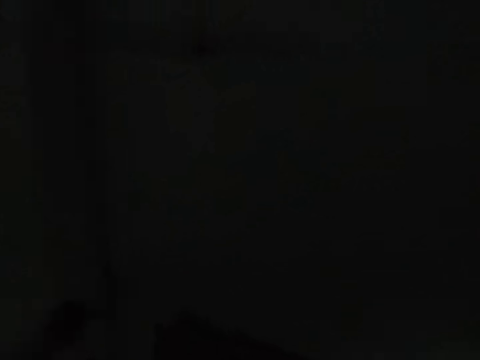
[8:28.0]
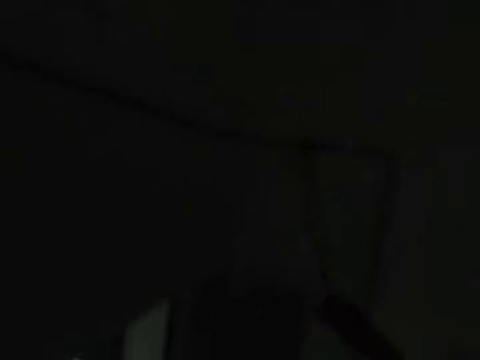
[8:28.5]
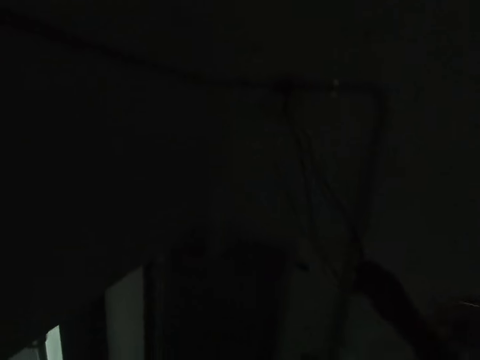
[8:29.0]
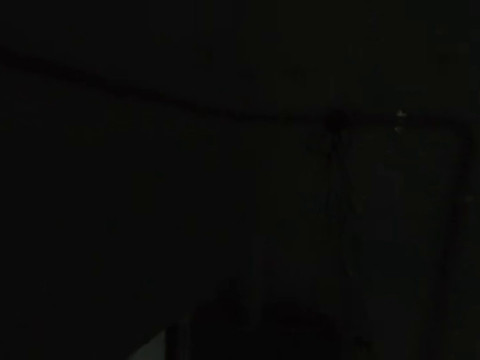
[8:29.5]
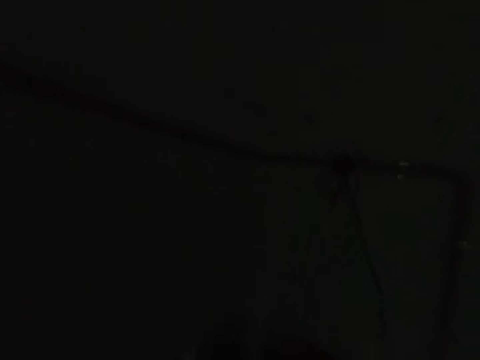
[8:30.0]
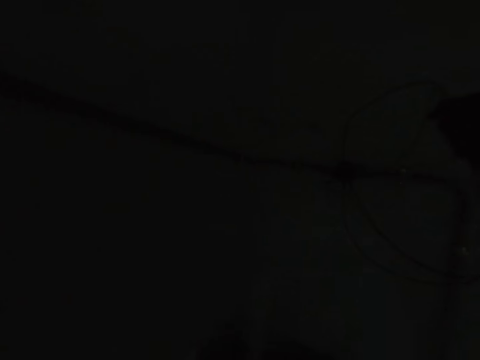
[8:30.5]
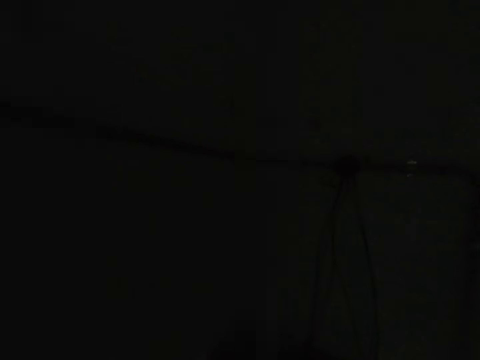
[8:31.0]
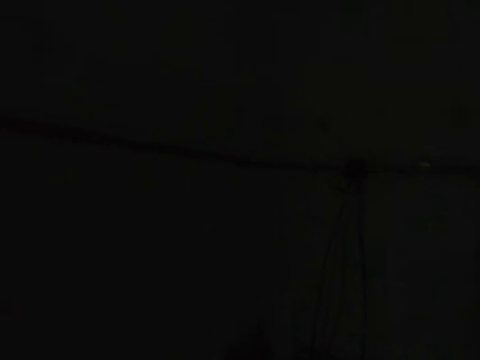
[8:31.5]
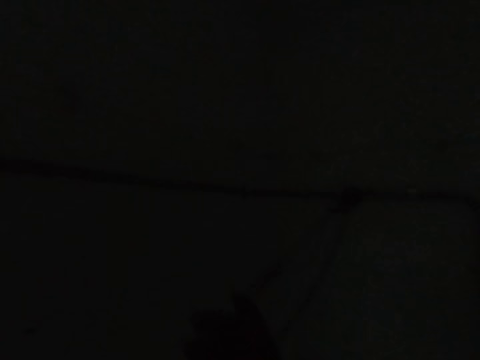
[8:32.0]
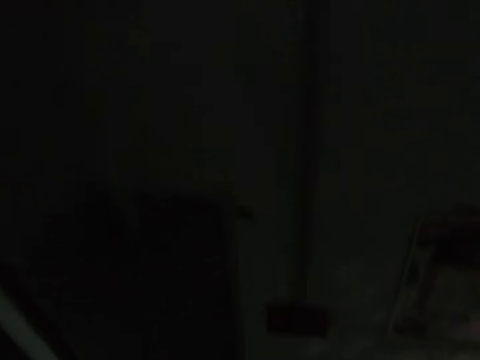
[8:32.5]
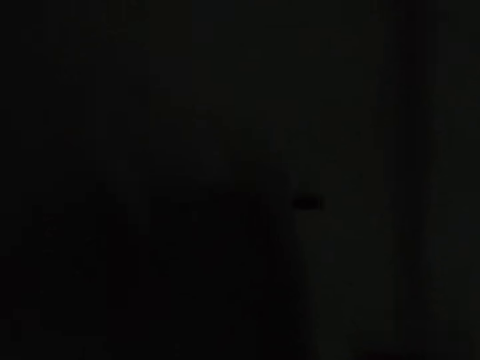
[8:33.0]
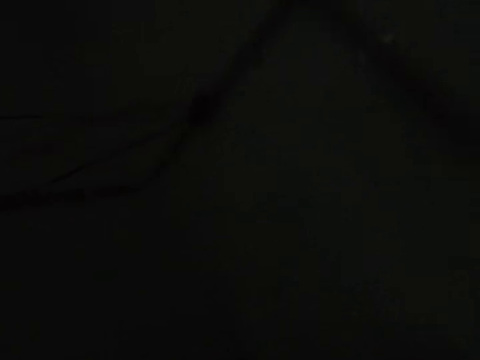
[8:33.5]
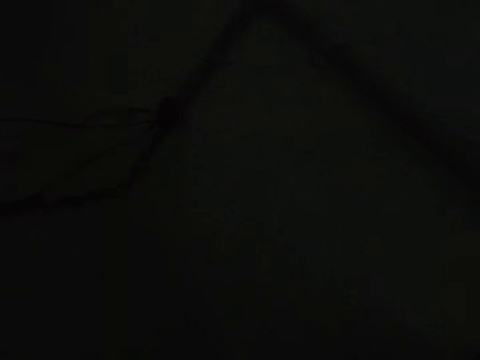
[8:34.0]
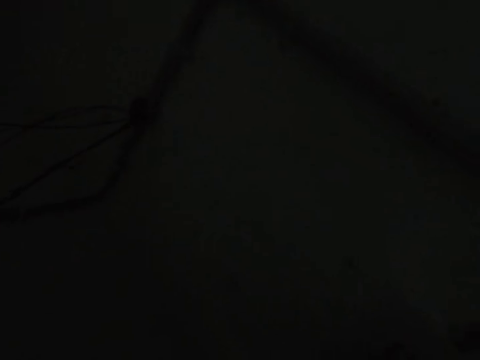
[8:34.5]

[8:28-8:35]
The camera wearer holds the cable. They fix the cable.

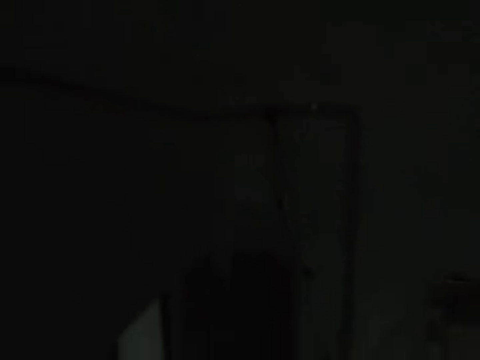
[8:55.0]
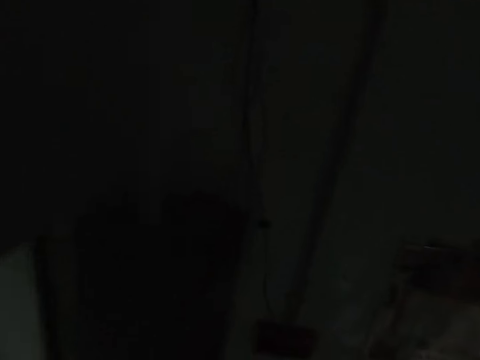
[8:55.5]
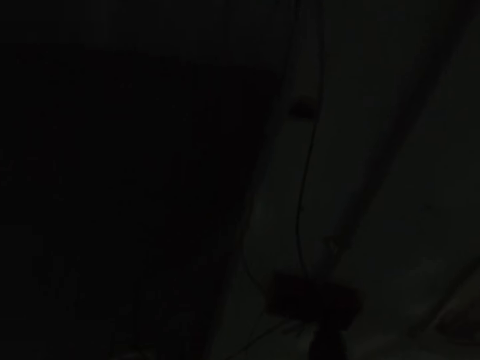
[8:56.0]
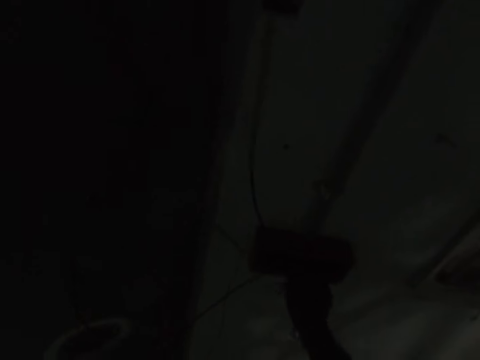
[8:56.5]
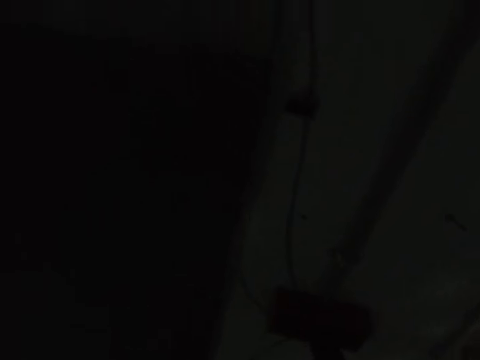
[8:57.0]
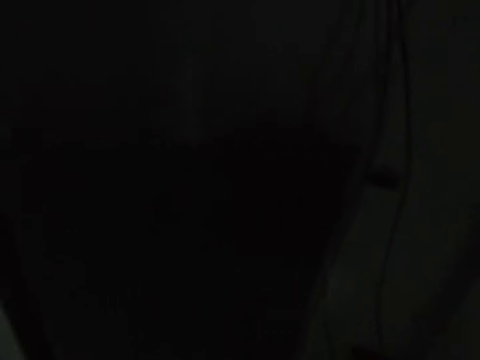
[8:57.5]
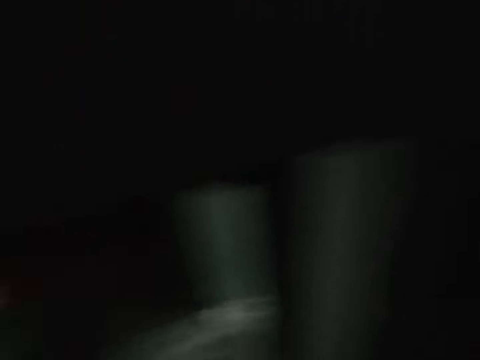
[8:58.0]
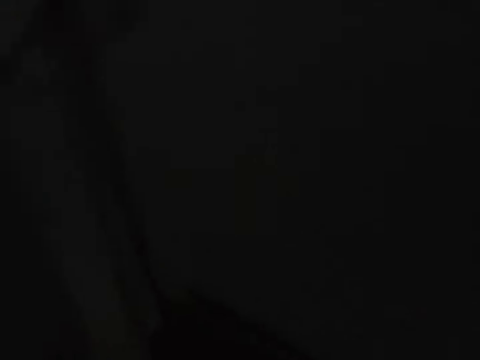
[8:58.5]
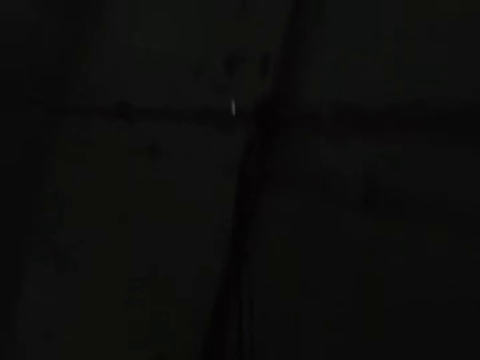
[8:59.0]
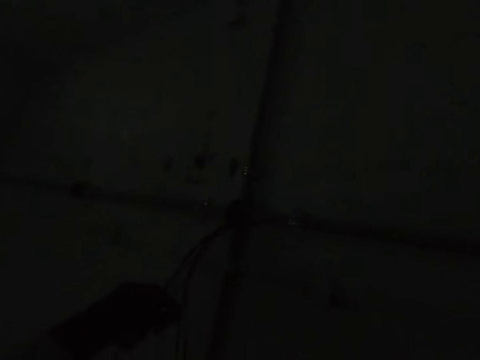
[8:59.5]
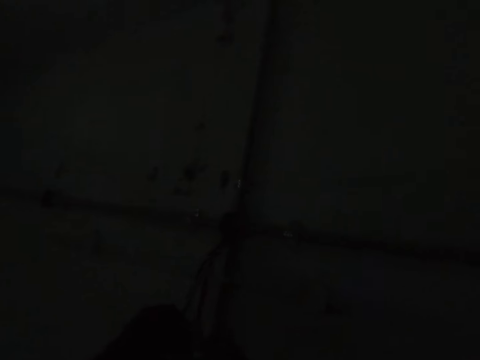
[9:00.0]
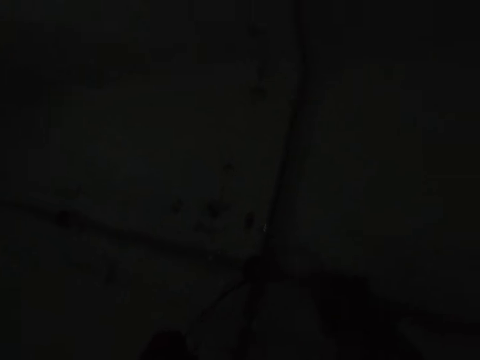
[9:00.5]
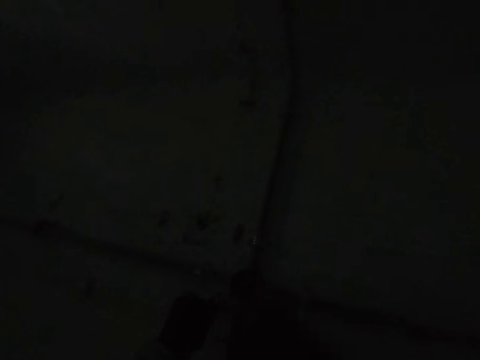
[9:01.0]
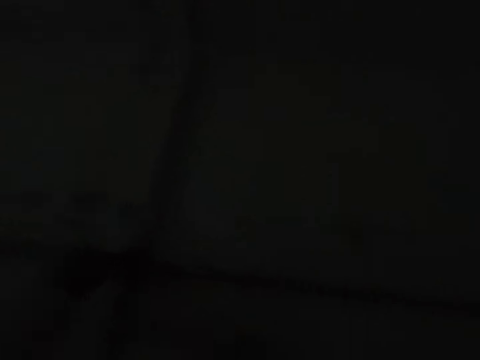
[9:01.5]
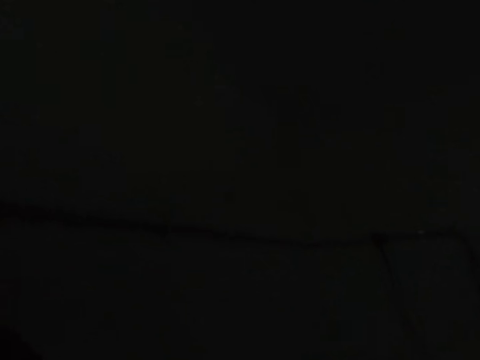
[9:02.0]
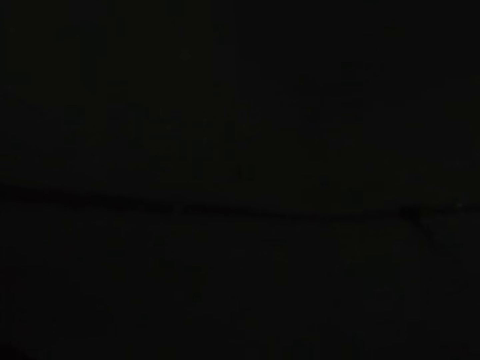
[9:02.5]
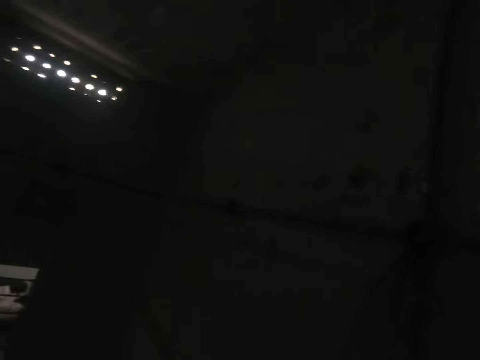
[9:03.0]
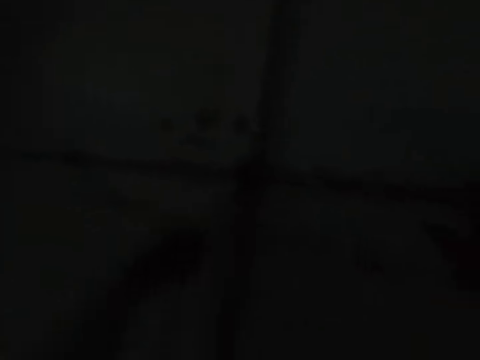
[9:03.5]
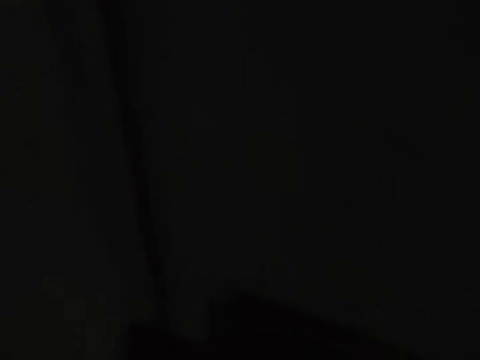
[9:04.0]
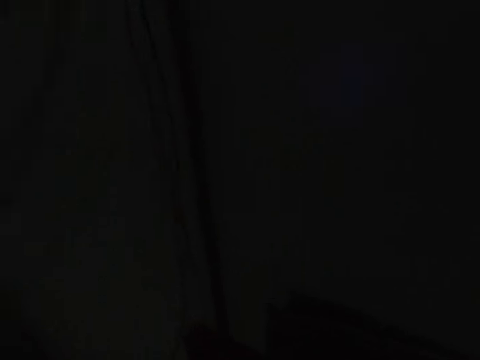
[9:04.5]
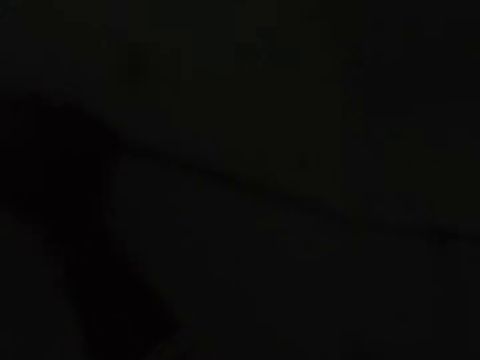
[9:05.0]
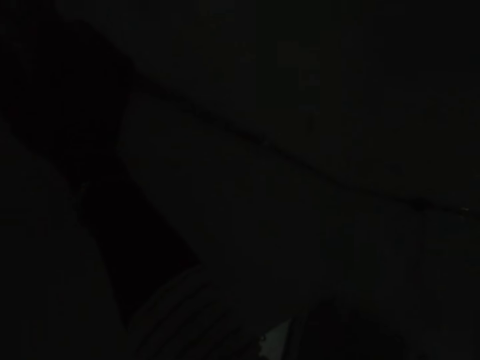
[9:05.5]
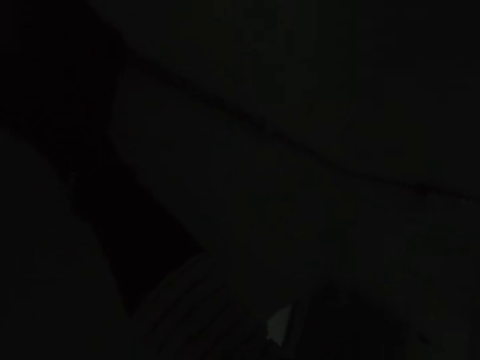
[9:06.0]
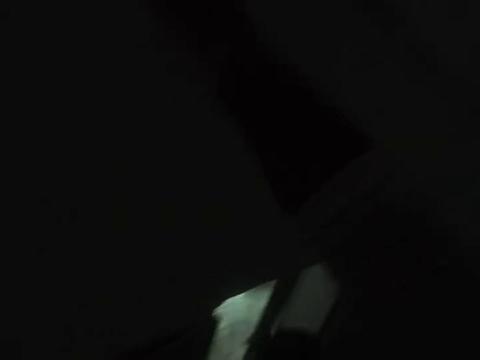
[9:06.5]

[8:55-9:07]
The camera wearer fixes the cable. They look around. They fix the cable. They look around.

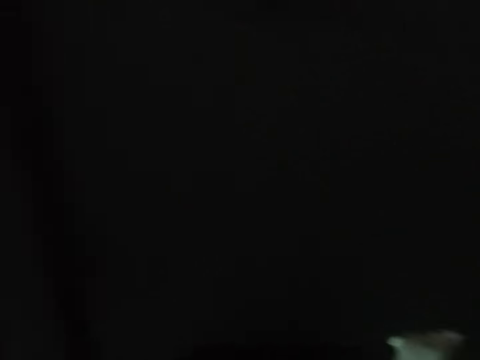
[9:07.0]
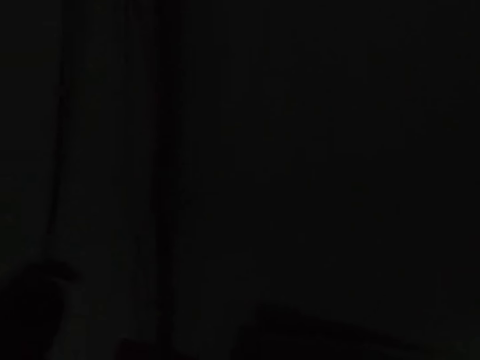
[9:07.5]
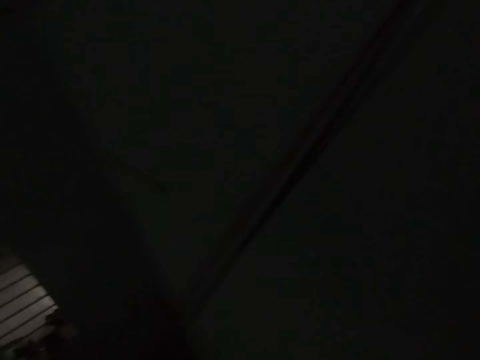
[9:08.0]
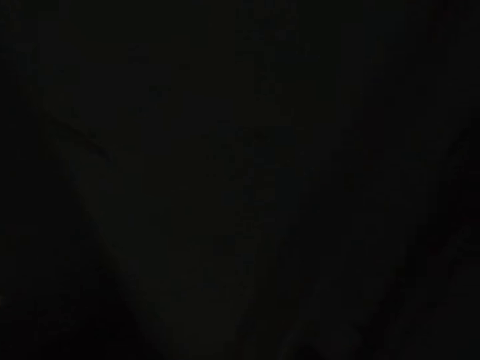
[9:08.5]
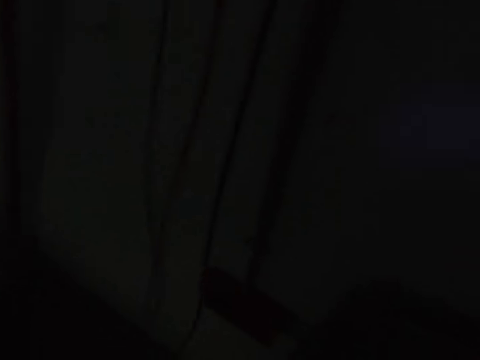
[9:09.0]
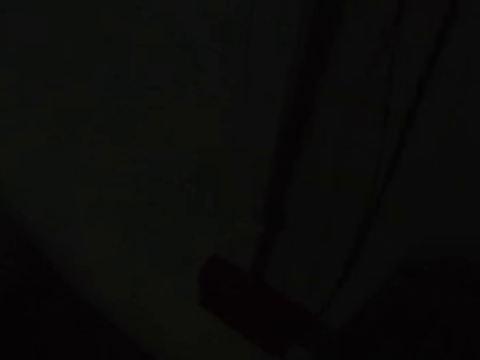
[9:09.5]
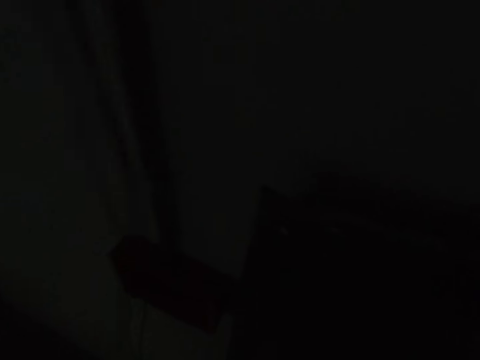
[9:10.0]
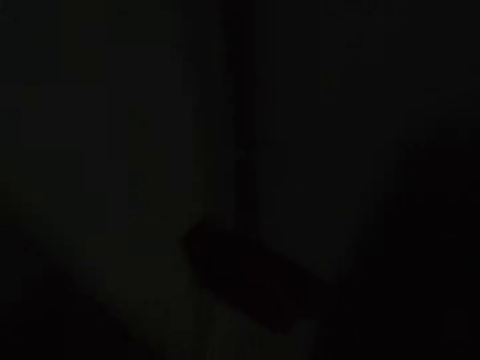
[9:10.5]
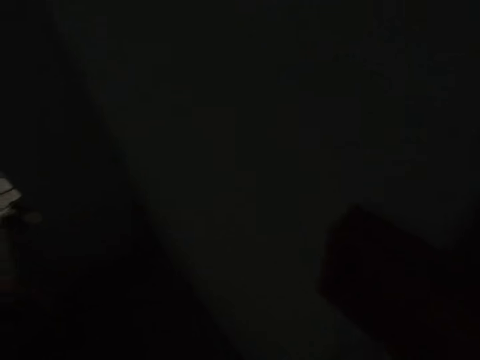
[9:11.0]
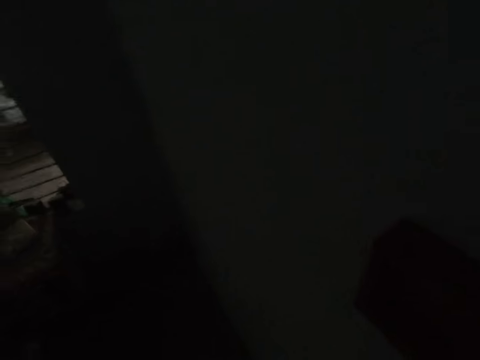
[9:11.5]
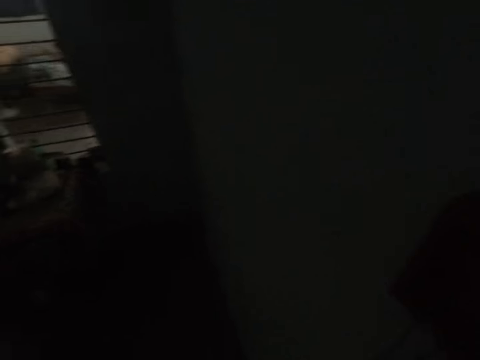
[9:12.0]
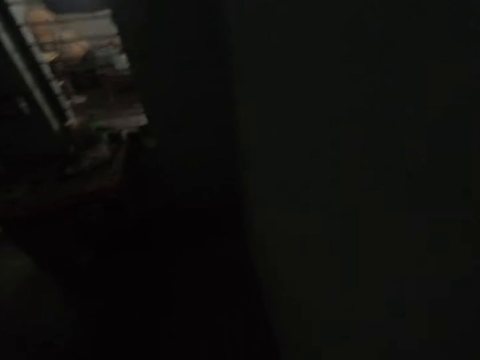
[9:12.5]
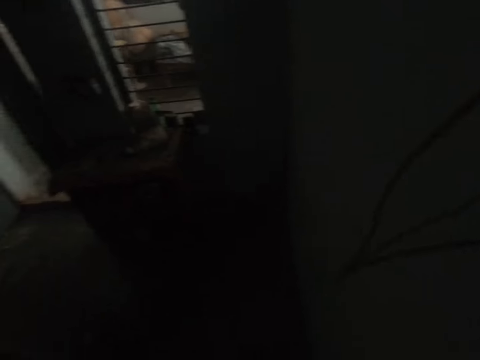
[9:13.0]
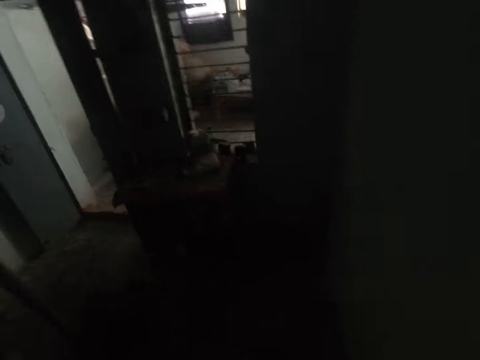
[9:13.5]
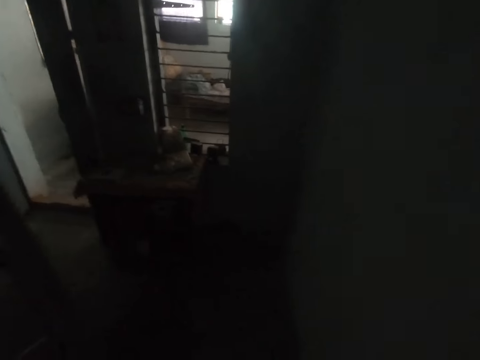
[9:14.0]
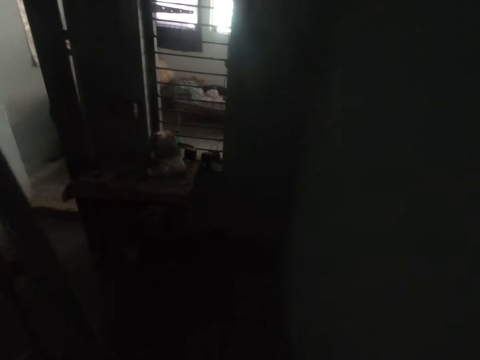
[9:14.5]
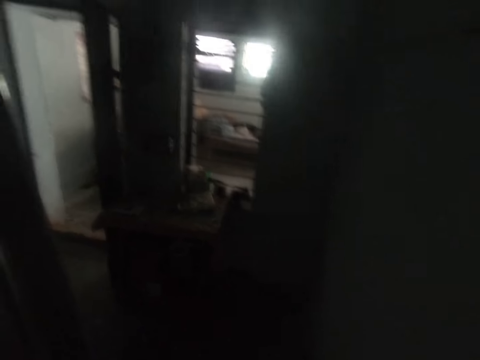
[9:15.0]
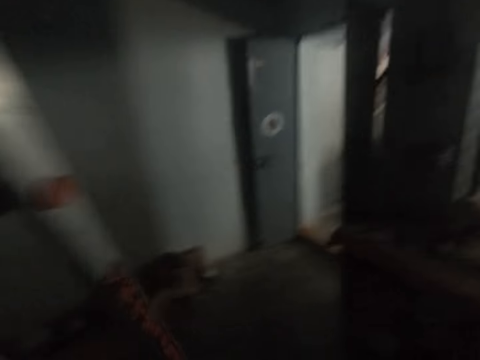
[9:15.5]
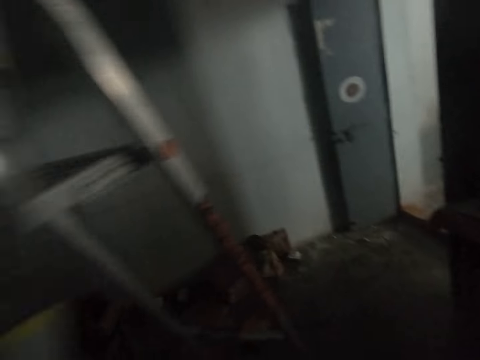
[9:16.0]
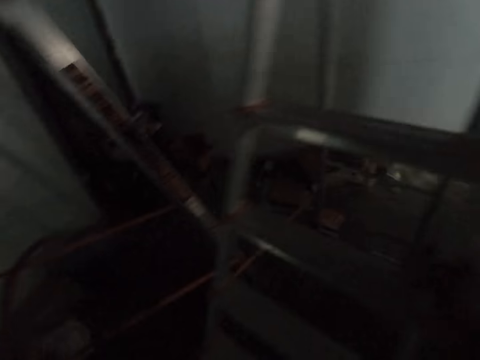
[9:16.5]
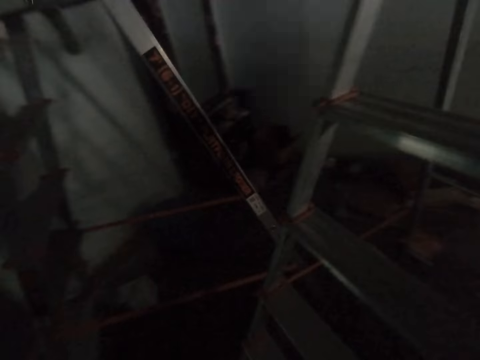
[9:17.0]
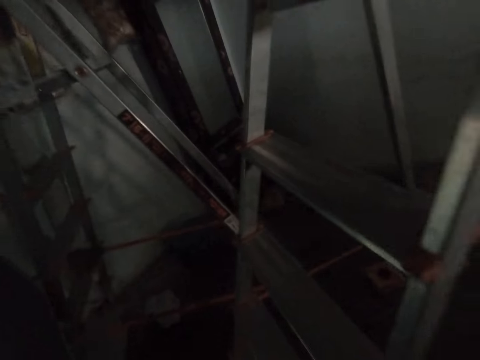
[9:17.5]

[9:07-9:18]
The camera wearer moves the ladder. They move around.
